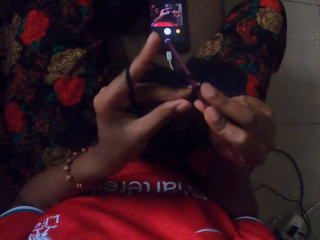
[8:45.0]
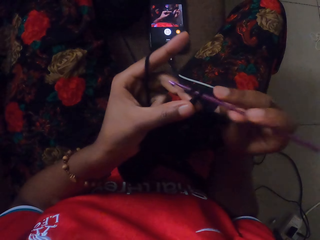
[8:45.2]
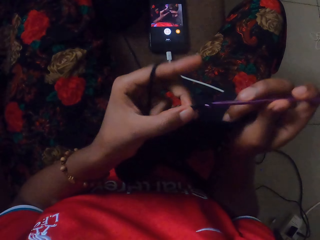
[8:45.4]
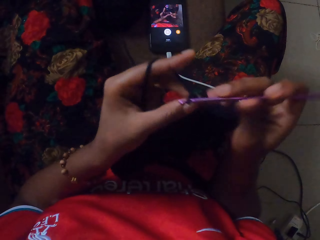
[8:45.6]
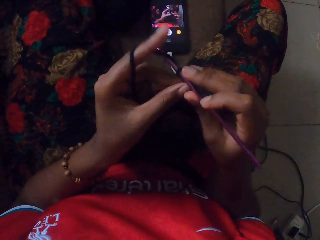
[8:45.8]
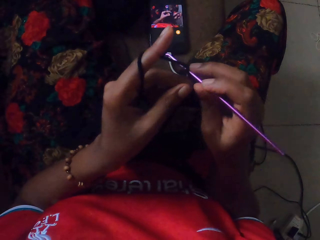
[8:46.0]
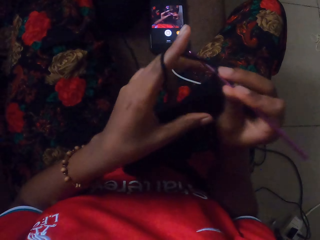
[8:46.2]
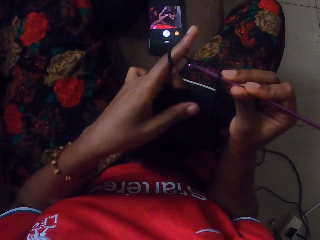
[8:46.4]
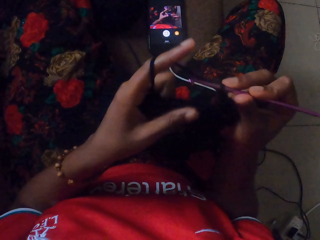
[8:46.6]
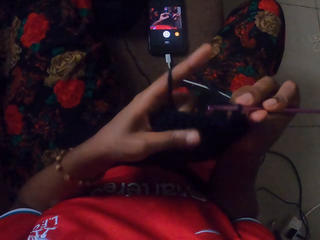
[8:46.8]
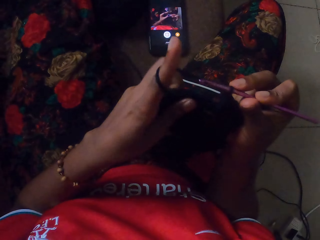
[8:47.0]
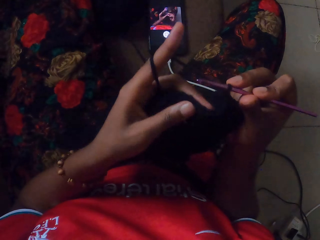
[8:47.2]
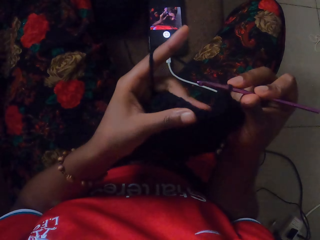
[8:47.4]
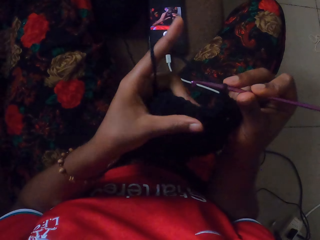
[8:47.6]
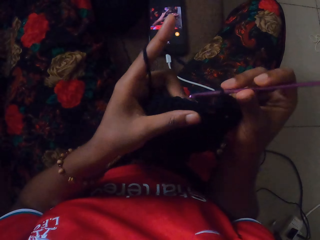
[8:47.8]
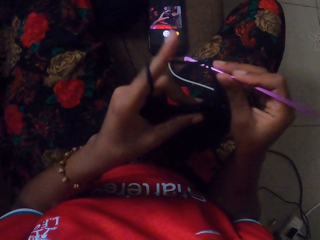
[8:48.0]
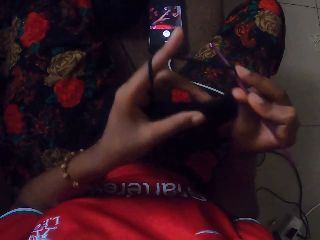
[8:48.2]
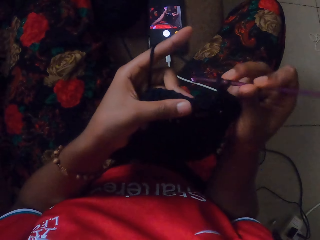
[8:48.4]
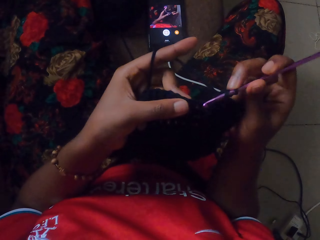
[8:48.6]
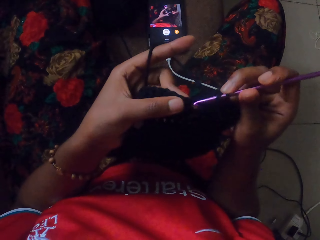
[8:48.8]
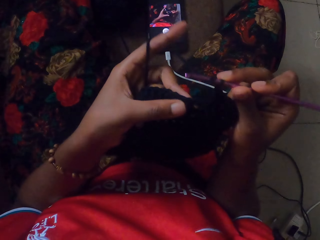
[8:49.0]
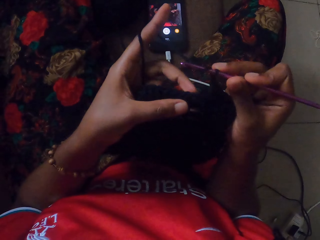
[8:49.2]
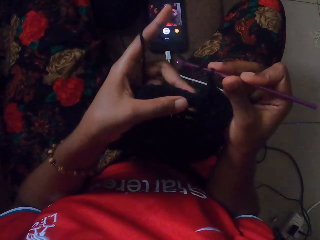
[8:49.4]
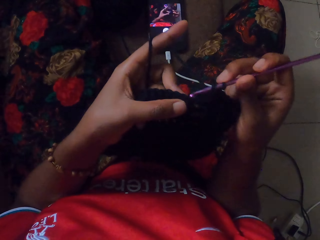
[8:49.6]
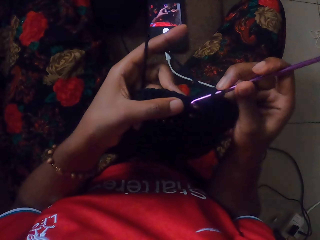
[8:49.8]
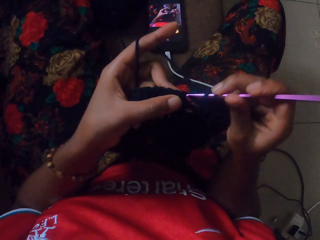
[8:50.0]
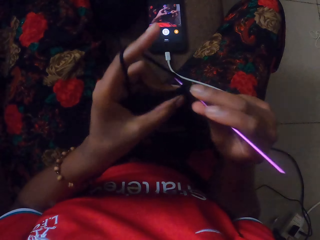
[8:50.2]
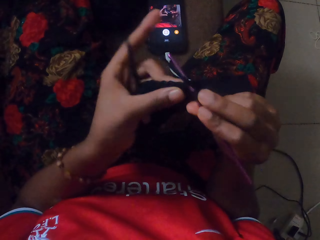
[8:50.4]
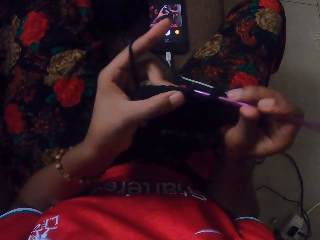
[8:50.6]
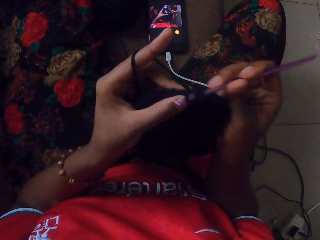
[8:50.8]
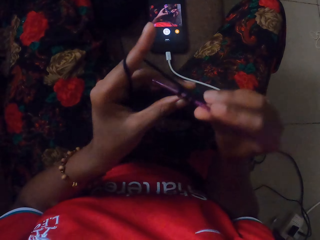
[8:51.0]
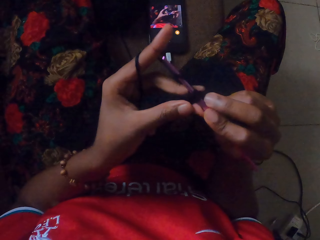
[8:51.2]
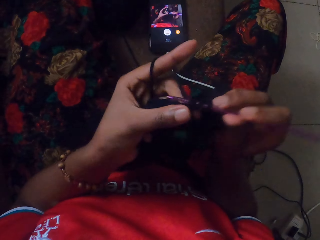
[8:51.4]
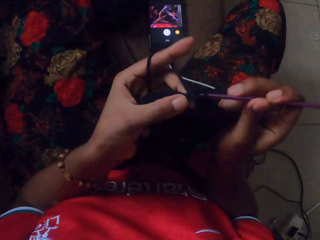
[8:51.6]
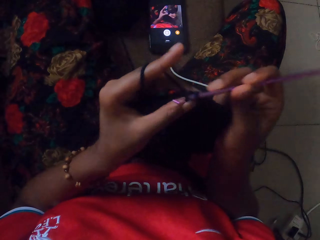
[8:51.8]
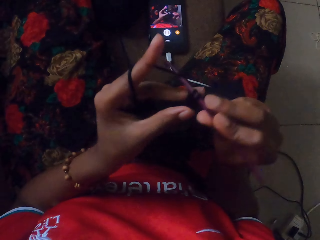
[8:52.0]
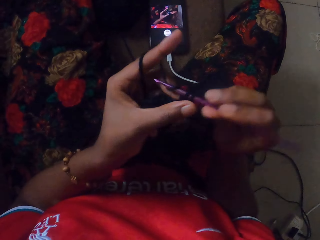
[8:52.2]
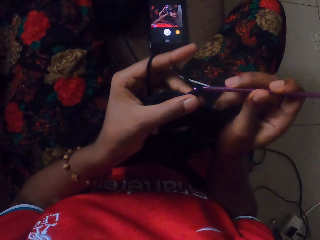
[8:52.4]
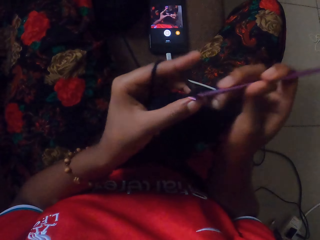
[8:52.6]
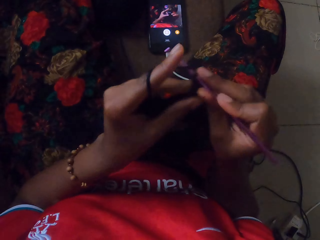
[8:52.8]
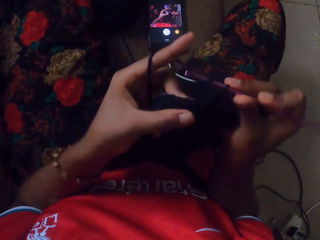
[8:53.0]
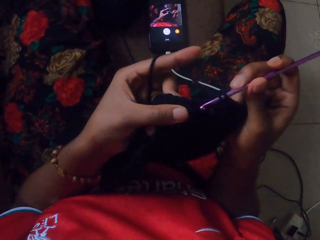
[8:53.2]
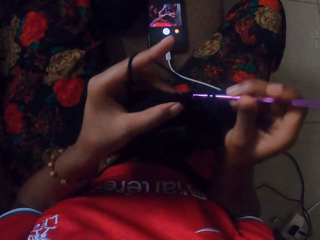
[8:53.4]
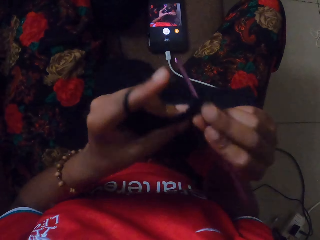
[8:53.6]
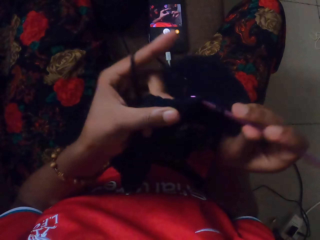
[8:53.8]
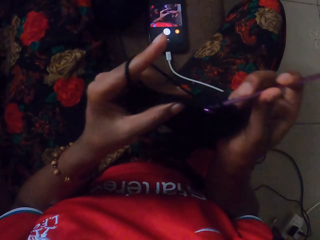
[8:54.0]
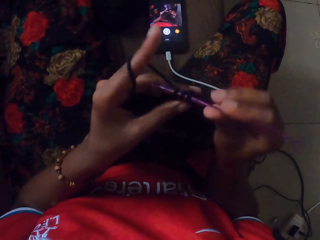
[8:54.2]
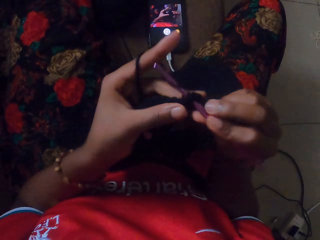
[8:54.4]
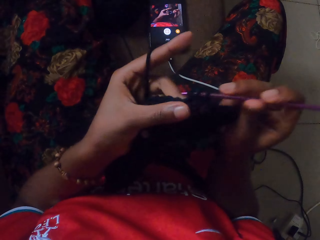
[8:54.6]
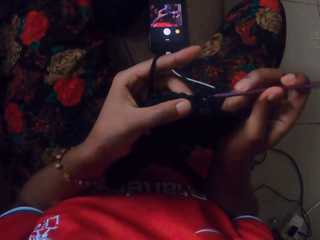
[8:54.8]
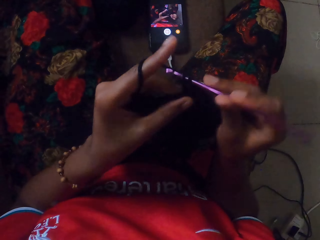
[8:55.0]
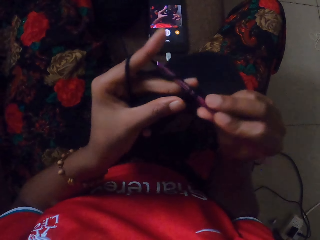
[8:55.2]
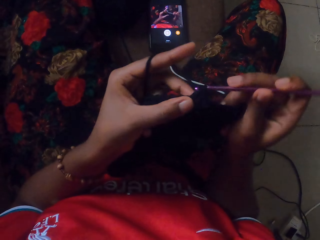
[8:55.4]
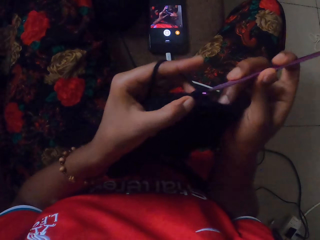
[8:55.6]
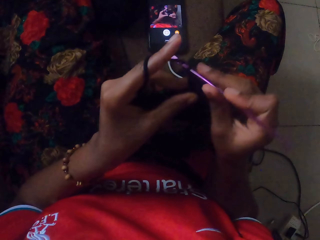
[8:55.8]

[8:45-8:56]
The camera wearer stretches the garment. They stretch the garment again. They knit the garment.

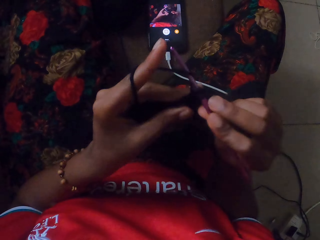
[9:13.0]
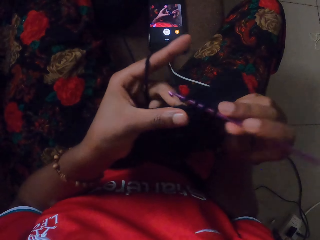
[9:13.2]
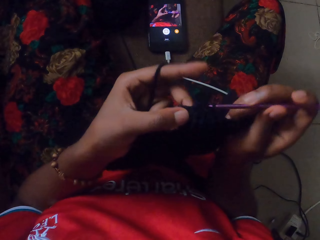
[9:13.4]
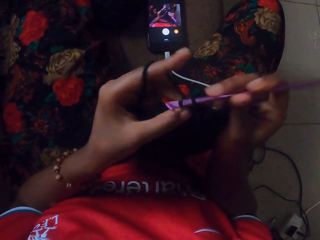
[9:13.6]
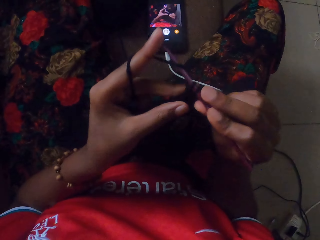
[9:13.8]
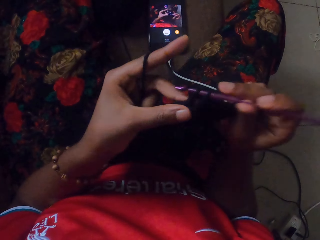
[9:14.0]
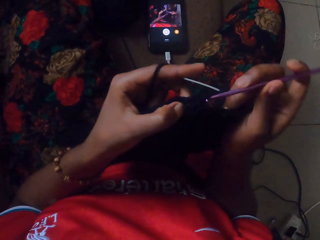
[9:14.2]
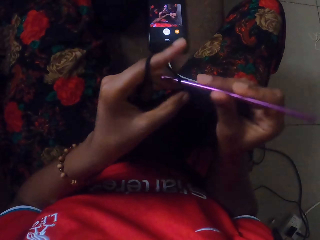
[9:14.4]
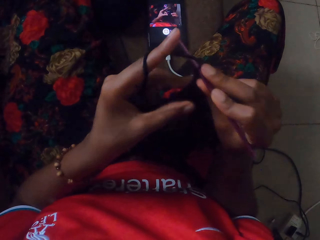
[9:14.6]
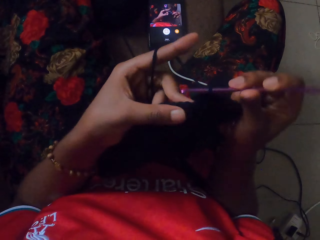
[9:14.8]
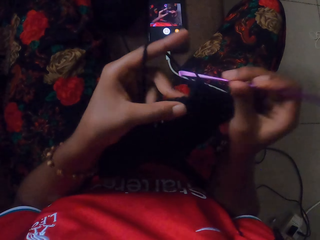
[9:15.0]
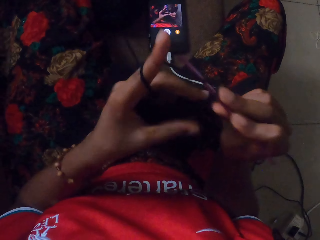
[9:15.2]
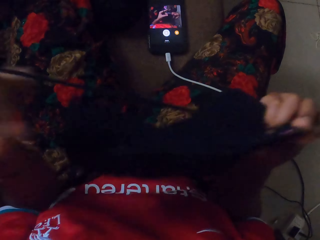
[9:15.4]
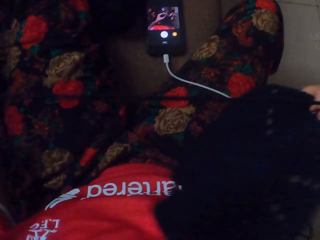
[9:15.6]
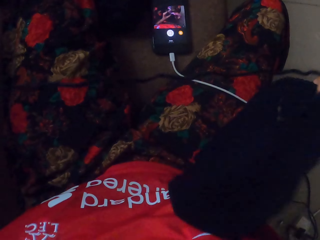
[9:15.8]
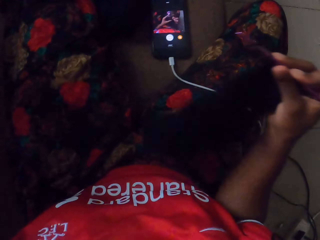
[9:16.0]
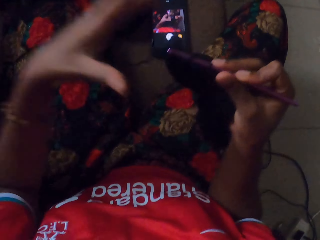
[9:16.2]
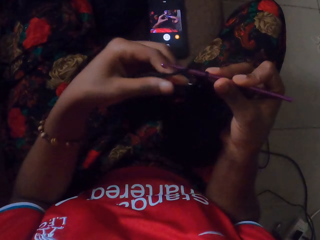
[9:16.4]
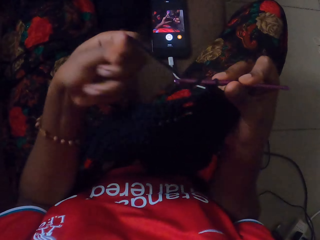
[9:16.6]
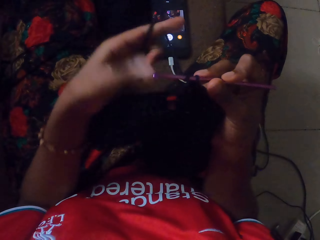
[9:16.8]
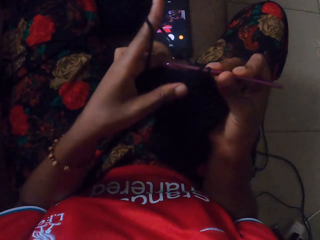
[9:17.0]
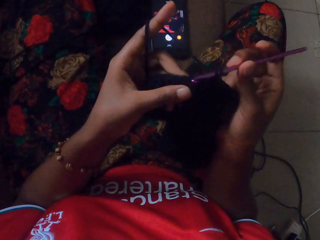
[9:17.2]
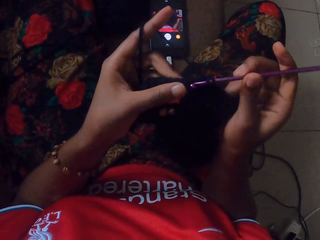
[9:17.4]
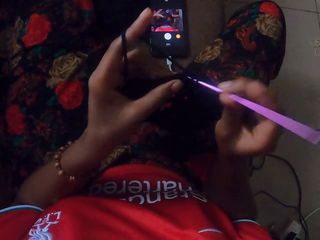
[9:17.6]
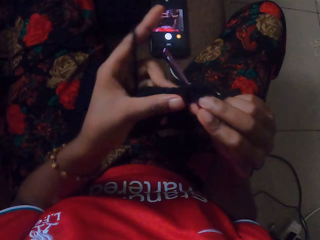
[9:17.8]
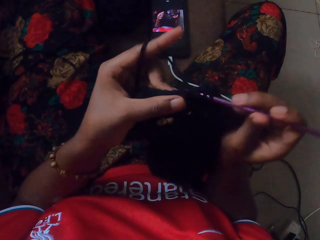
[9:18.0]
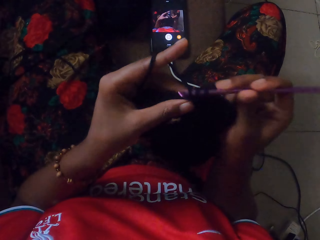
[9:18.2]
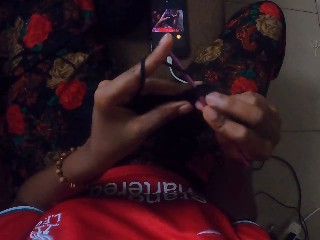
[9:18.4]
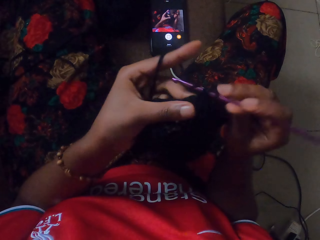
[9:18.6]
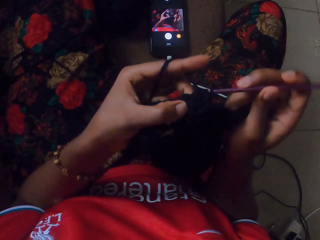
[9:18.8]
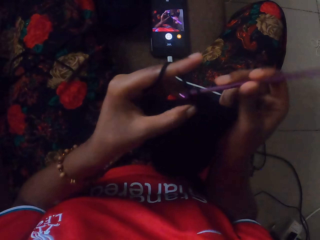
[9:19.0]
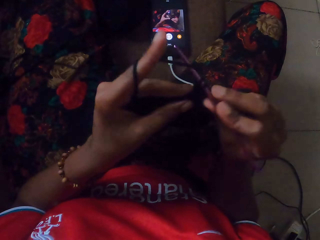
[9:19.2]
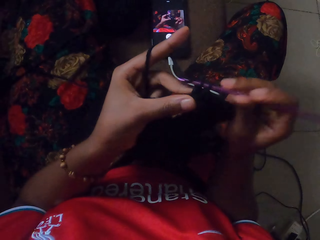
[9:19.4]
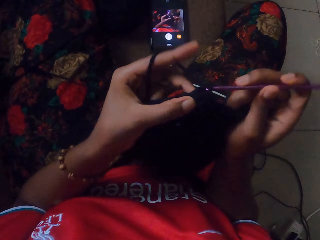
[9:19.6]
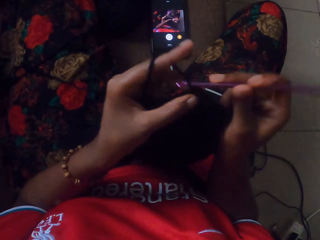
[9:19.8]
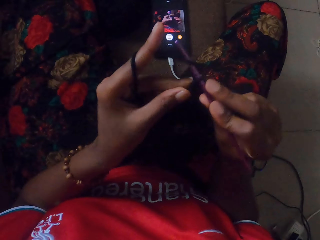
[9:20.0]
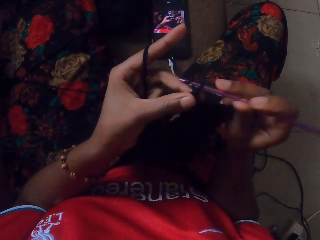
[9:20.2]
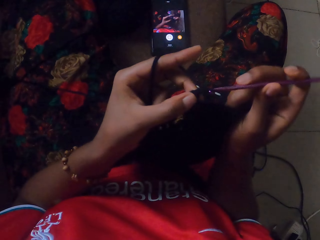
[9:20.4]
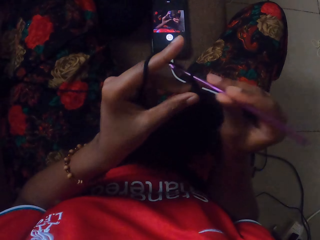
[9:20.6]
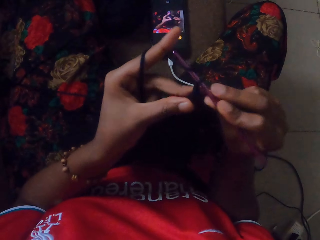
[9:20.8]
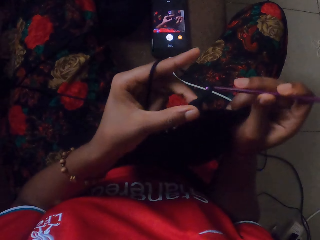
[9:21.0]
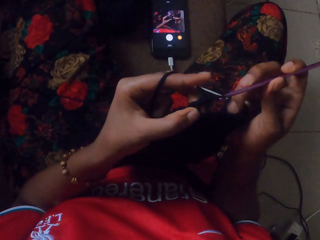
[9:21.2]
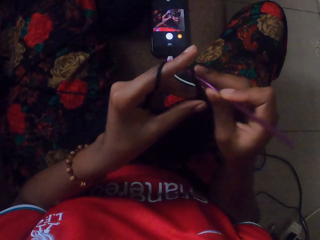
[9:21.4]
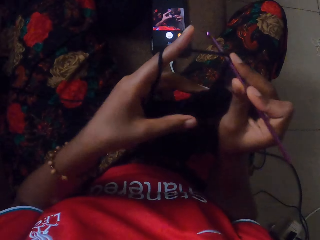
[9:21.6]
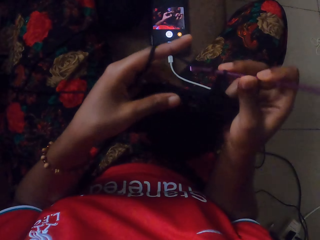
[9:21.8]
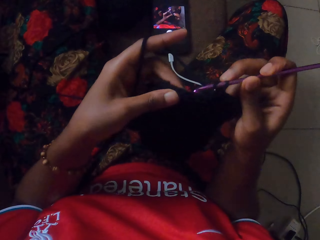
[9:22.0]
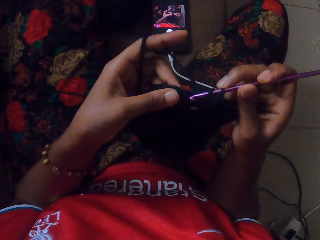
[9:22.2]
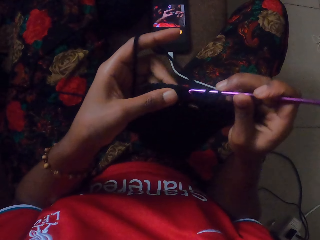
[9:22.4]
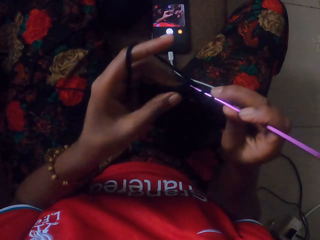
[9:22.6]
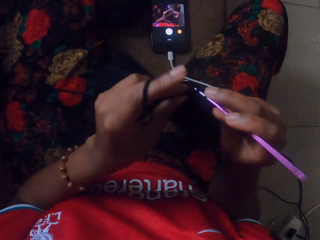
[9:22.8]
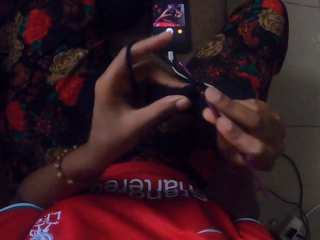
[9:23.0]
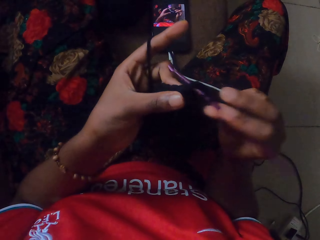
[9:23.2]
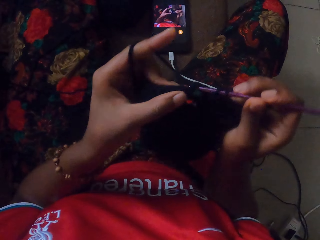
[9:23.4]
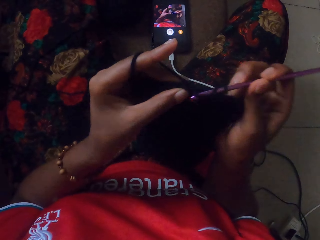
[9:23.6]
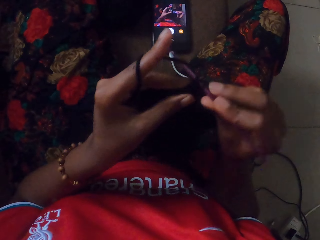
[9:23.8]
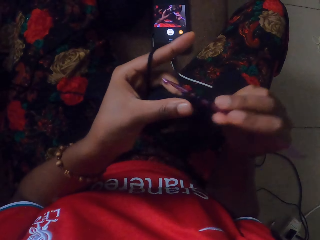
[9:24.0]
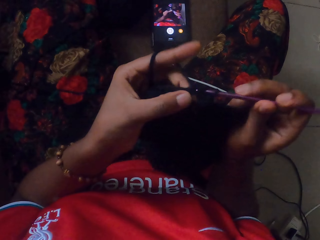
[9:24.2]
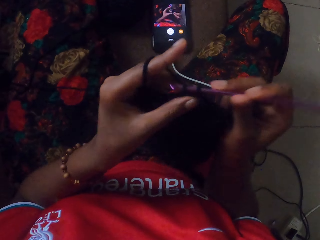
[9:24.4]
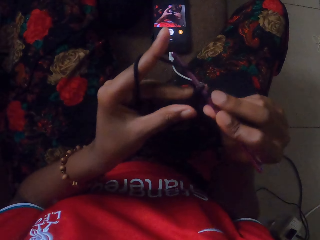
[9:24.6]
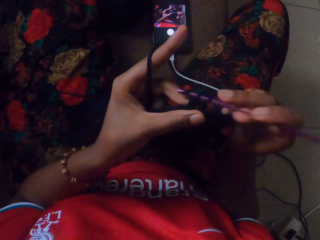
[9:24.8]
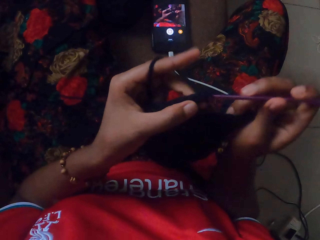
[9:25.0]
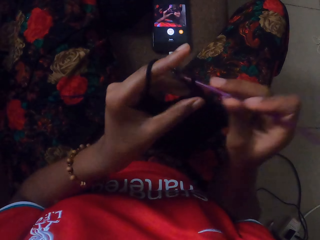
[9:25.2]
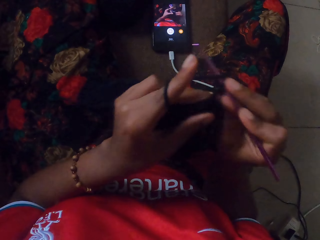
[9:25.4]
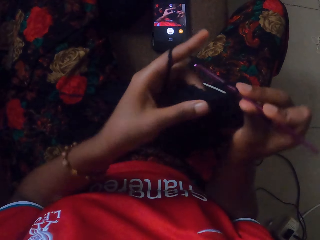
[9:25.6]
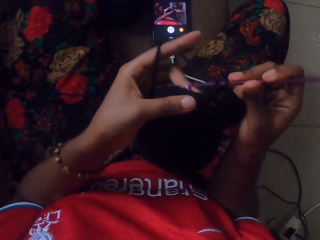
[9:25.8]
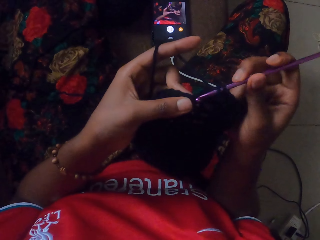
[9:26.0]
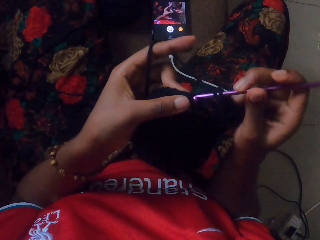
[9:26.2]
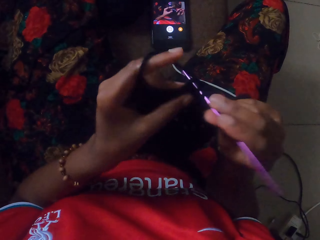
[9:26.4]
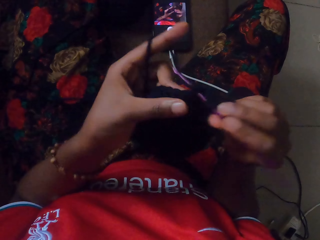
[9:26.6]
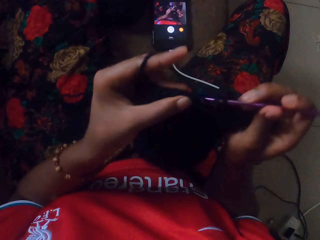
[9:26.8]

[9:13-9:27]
The camera wearer stretches out the string of yarn with her left hand. She pulls the wool with her left hand. She rolls the yarn on the finger. She crochets the yarn in her left hand with the crochet hook in her right hand.
